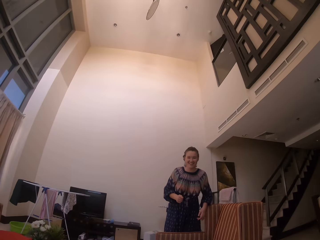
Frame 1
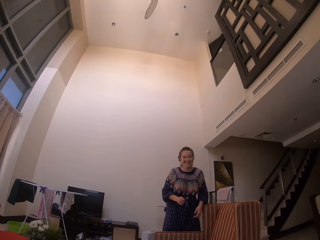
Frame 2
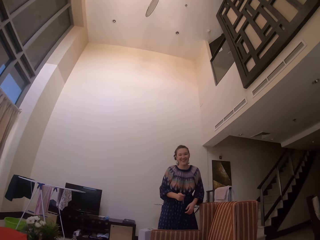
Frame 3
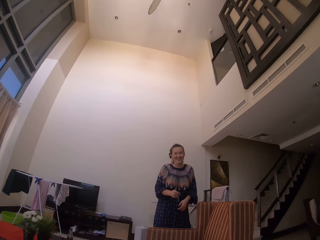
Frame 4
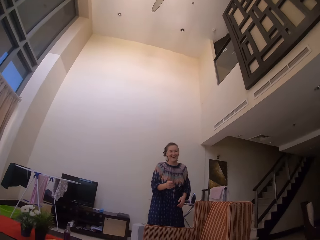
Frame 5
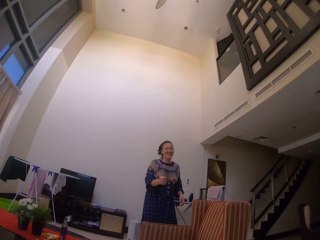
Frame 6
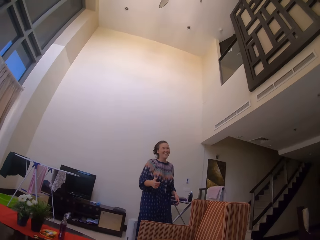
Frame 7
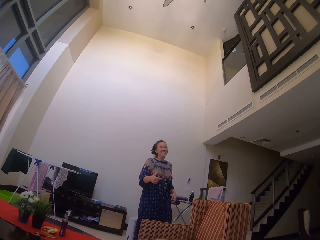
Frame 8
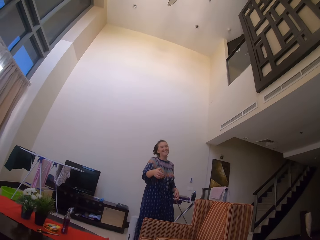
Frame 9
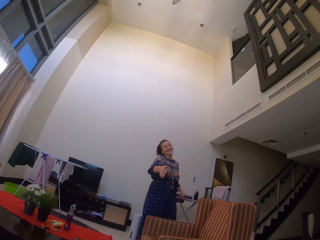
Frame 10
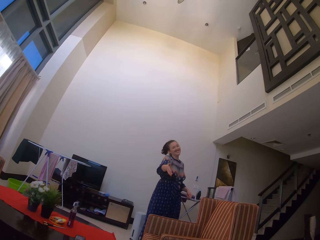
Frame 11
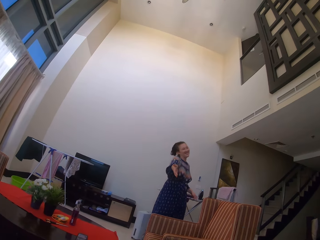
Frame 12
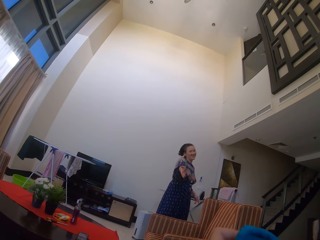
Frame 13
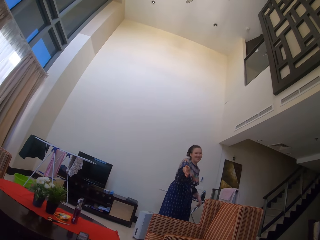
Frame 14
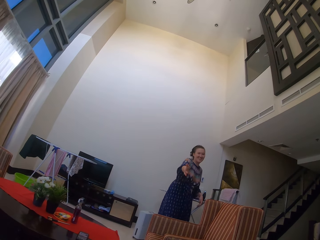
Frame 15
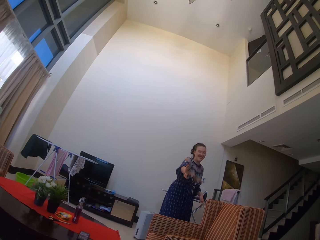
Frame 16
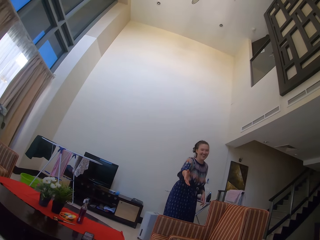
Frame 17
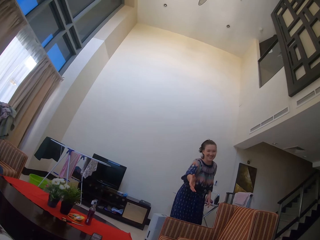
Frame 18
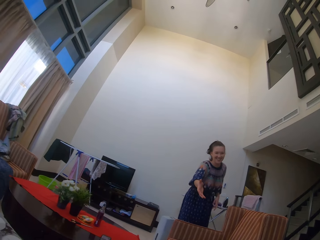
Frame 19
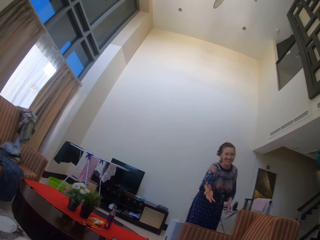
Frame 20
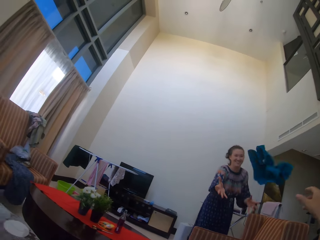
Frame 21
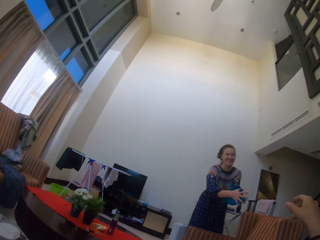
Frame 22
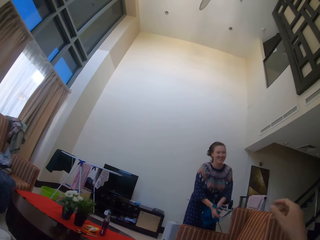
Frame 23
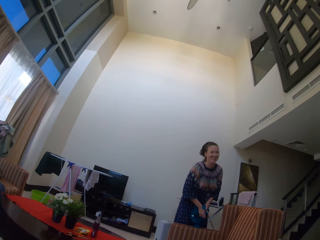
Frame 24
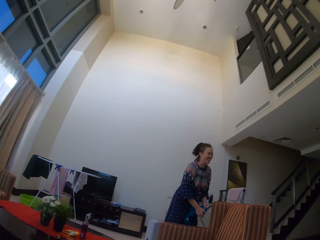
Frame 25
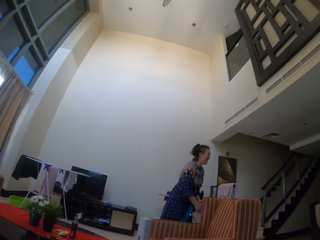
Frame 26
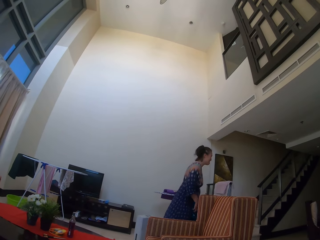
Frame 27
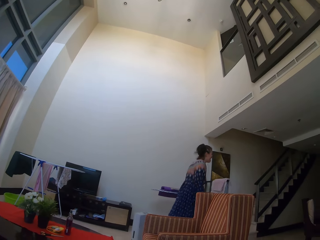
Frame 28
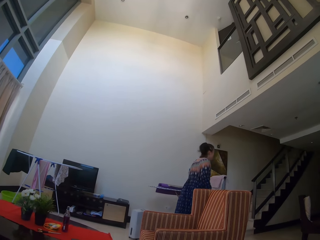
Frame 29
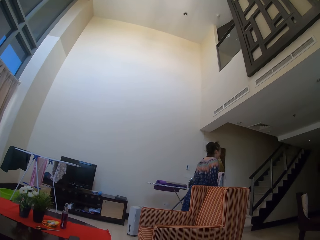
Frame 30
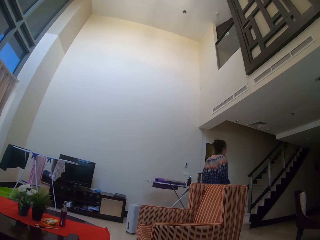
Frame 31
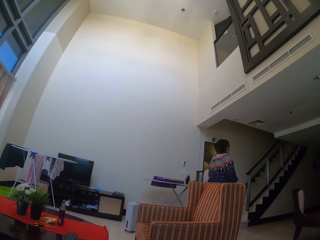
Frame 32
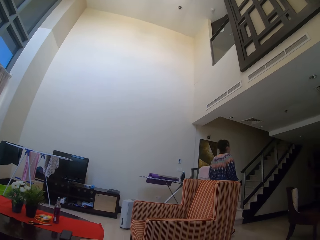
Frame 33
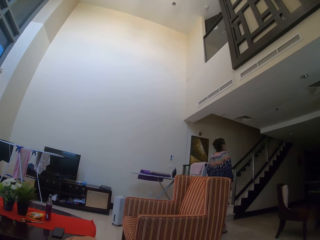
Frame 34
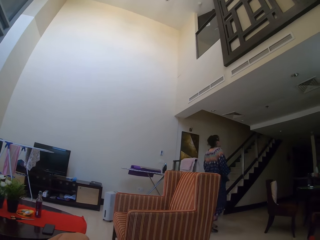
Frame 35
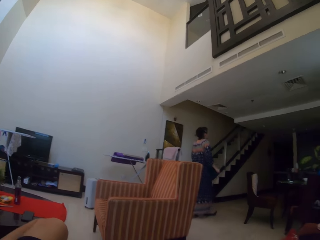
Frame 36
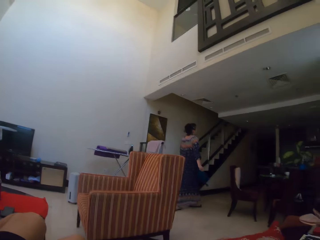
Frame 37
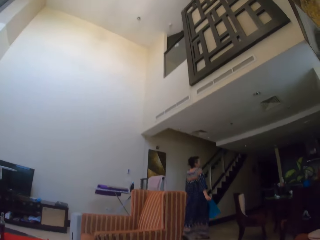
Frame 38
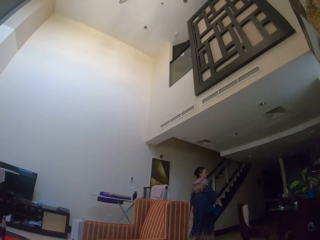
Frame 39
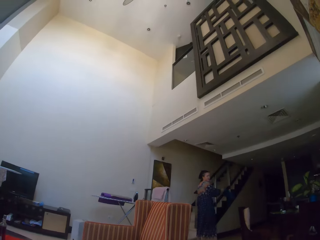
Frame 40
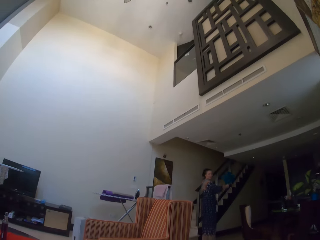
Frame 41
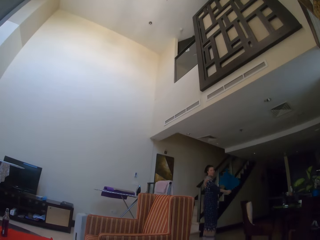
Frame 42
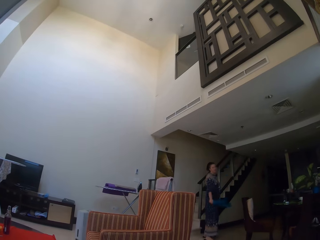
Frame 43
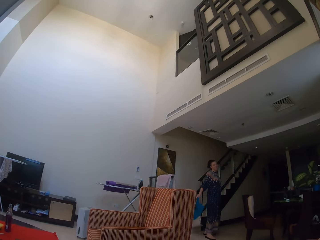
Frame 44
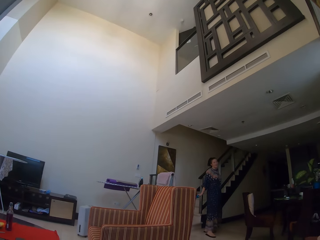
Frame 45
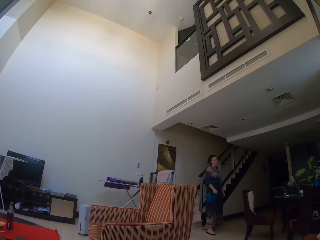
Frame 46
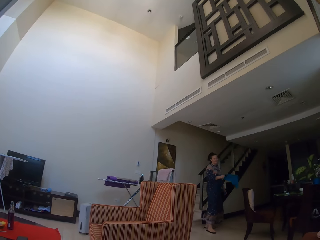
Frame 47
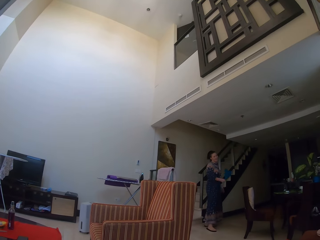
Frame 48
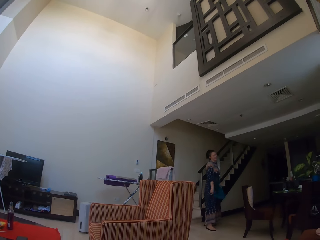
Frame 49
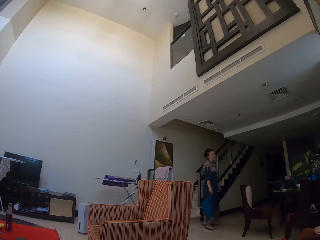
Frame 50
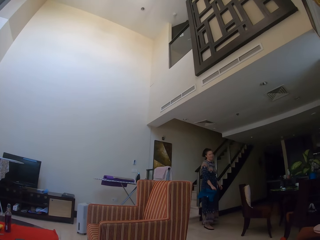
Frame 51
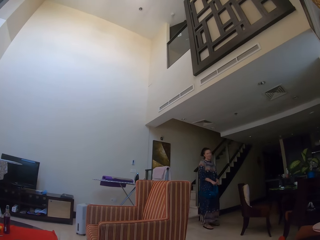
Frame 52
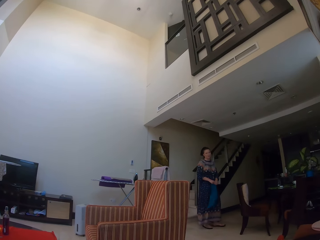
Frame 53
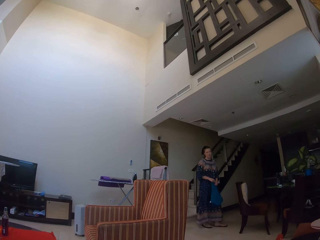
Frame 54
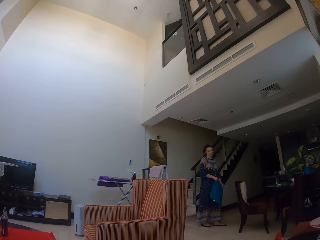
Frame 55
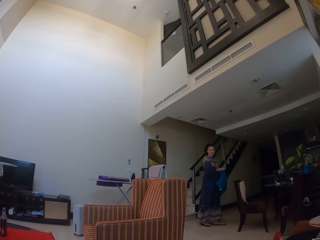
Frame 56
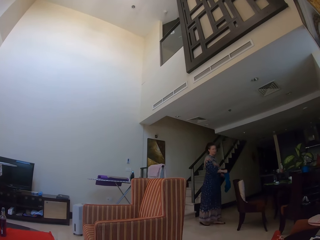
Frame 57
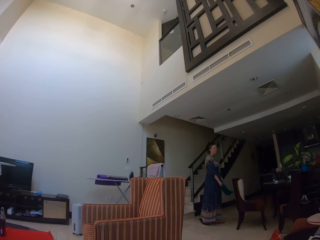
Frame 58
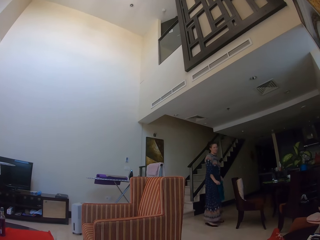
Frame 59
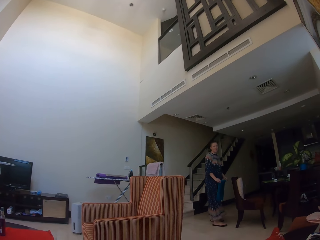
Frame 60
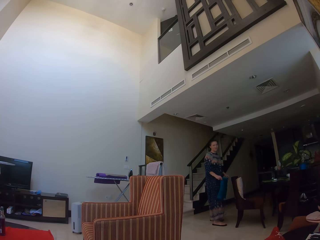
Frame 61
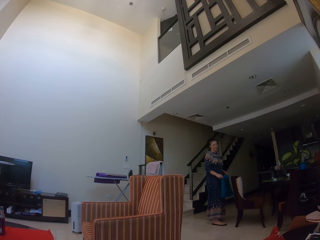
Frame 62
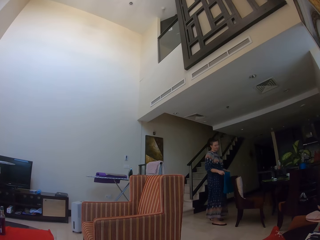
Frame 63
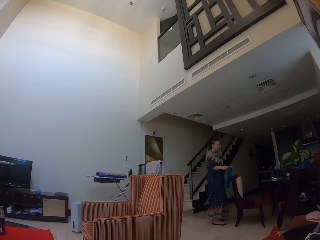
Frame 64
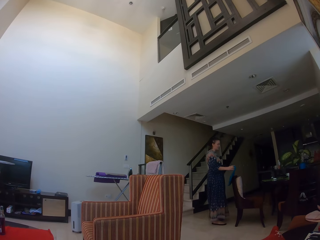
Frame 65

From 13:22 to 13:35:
A woman talks to the camera wearer. The woman stretches her hand. The woman talks to the camera wearer. The camera wearer throws the hand towel back to the woman. The woman holds the hand towel. The woman walks to the kitchen. The woman talks to the camera wearer. The woman moves the hand towel. The woman talks to the camera wearer. The woman holds the hand towel.

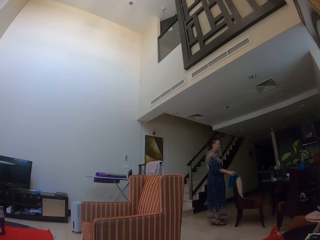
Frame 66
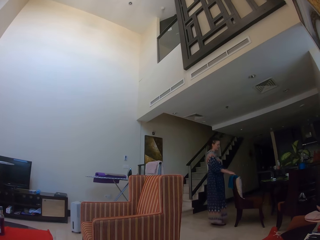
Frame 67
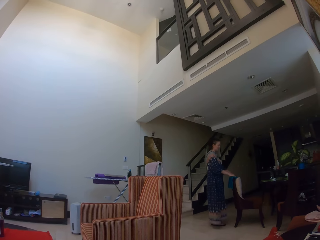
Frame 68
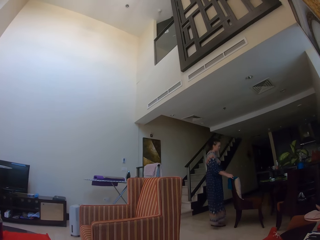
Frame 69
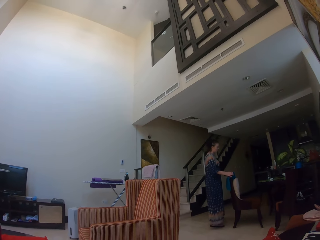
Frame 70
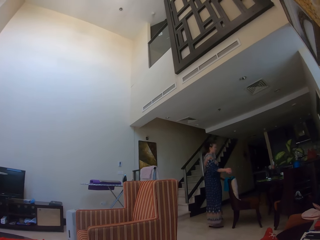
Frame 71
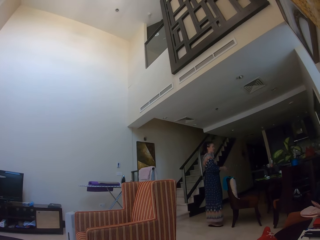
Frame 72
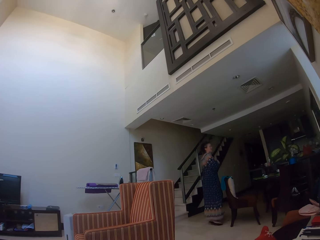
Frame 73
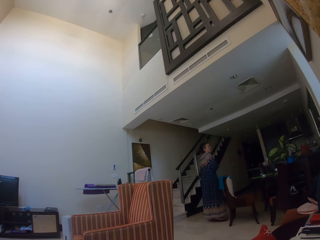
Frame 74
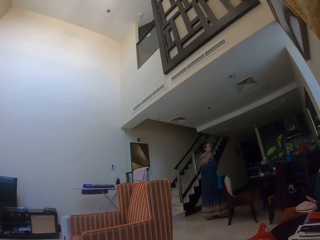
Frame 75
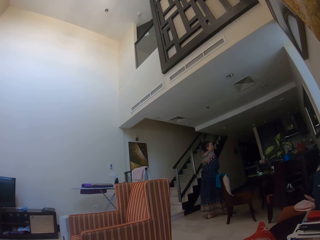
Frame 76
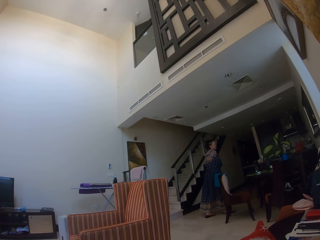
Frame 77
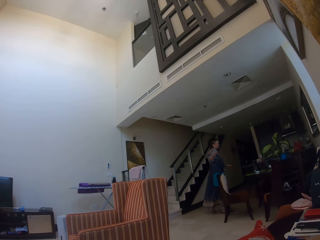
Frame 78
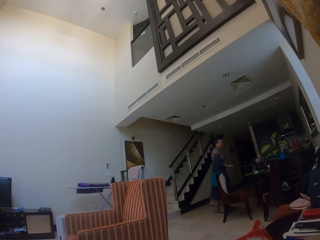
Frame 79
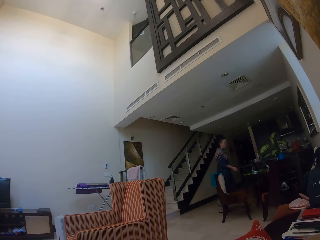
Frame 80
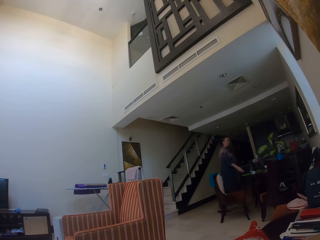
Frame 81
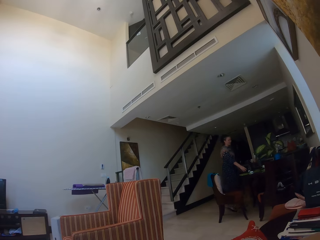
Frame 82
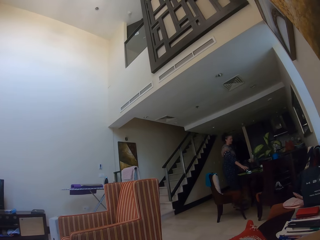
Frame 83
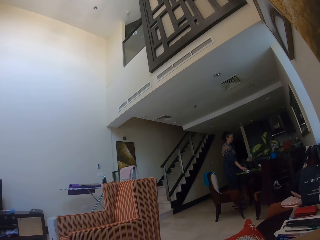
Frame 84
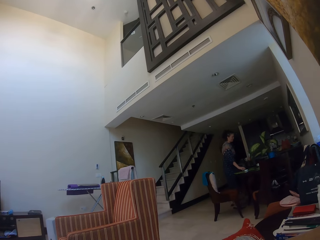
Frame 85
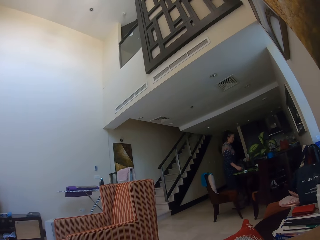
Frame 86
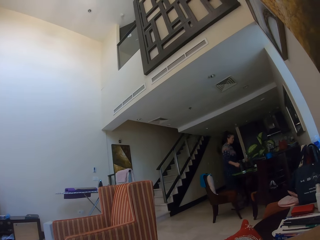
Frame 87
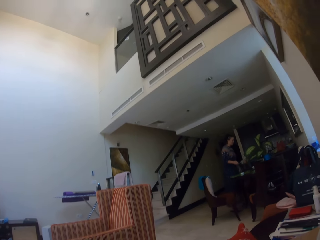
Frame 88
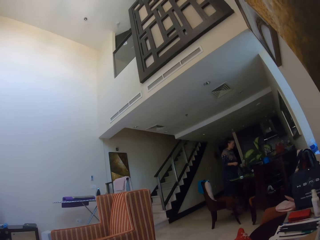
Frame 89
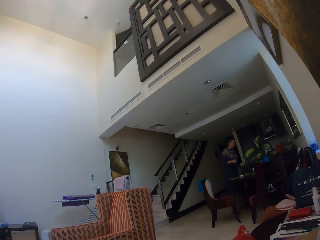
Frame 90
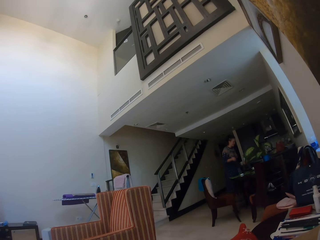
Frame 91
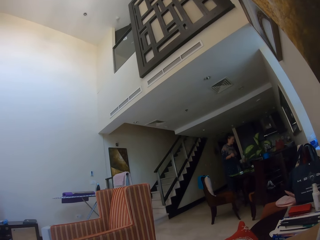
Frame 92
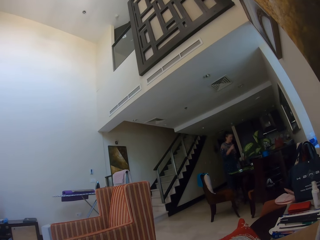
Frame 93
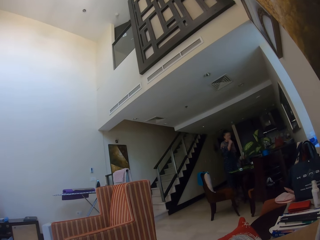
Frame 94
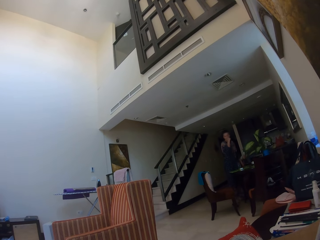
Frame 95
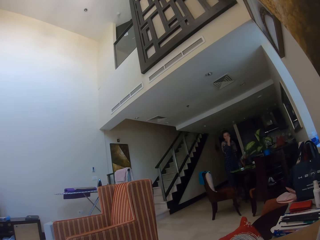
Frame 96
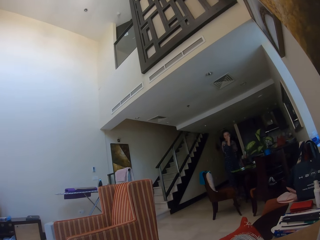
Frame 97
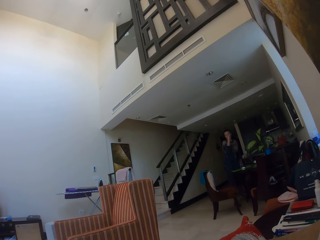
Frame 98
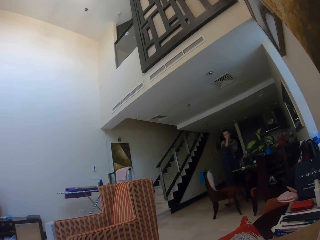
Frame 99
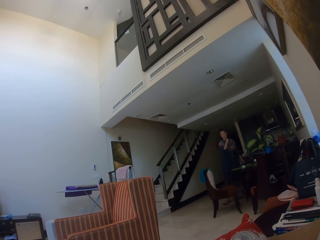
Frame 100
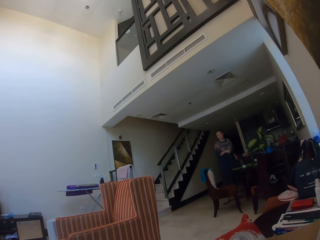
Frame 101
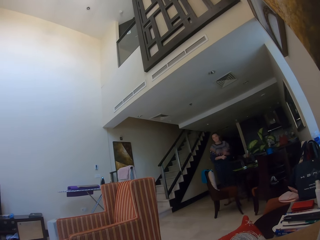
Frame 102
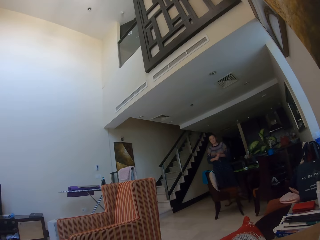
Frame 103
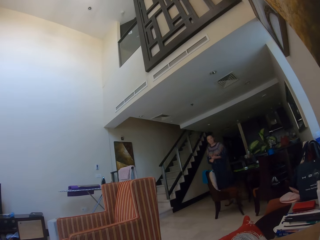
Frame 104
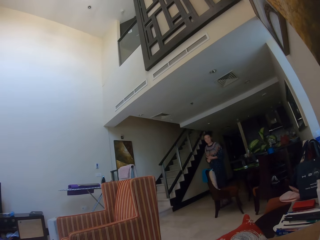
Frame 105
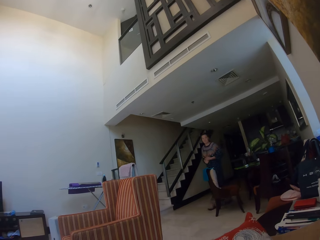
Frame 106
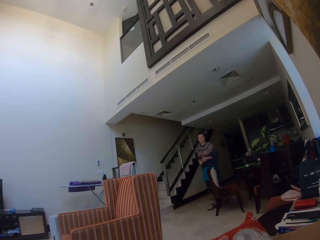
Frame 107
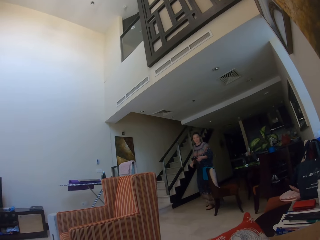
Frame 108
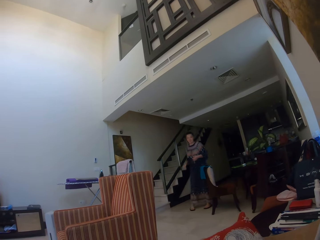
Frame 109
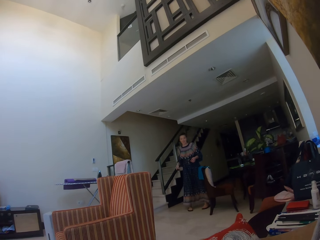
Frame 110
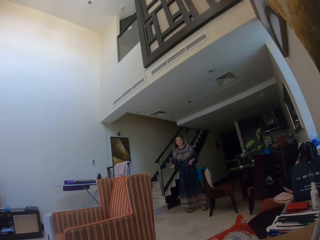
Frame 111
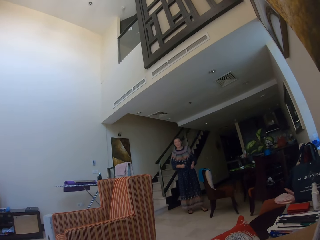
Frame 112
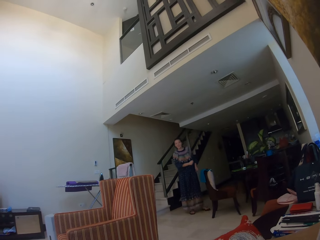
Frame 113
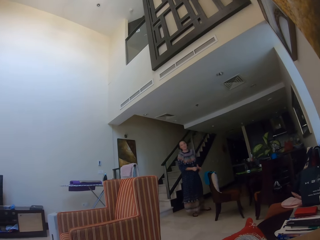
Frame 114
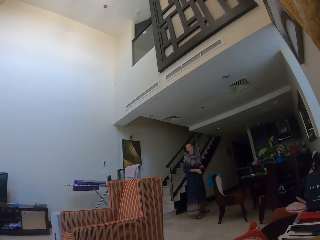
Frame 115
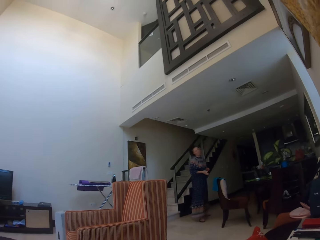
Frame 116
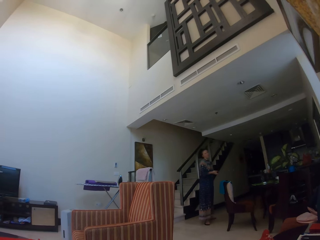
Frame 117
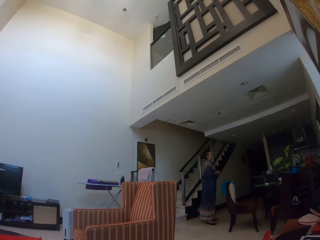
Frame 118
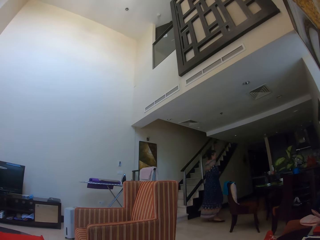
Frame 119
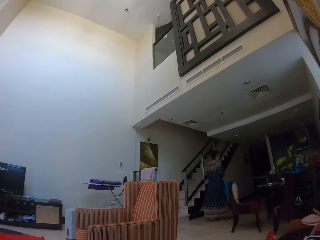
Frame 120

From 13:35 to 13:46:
A woman talks to the camera wearer and hangs the hand towel on the chair. The camera wearer talks to the woman. The woman walks toward the dining table. The woman talks to the camera wearer. The woman puts the hand on the dining table. The camera wearer talks to the woman. The woman stands beside the dining table and lifts her hand. The camera wearer talks to the woman. The woman walks toward the camera wearer. The camera wearer talks to the woman. The woman talks to the camera wearer.
